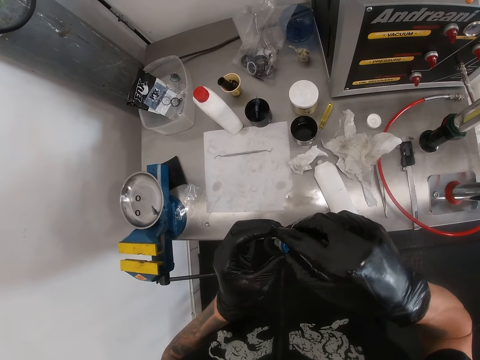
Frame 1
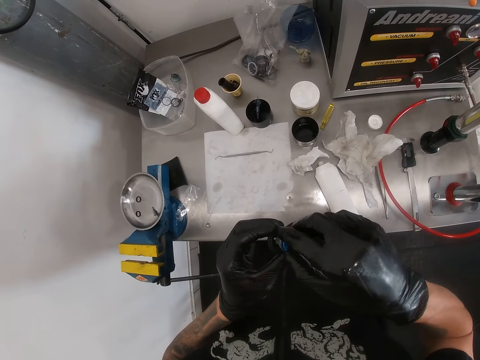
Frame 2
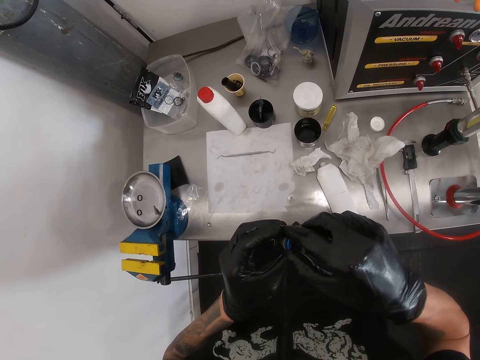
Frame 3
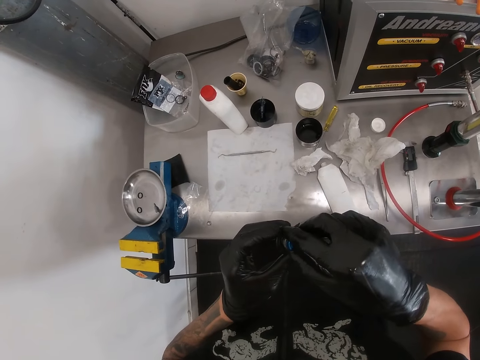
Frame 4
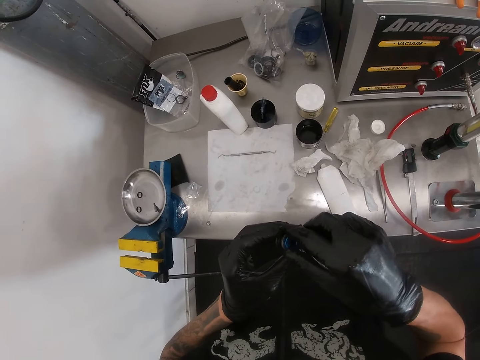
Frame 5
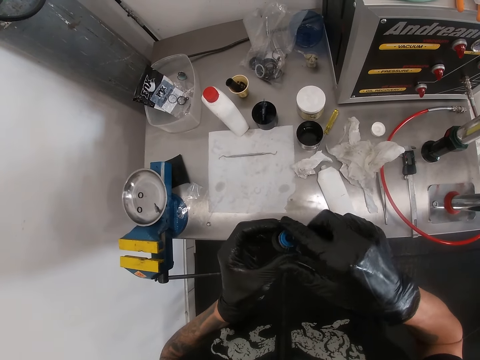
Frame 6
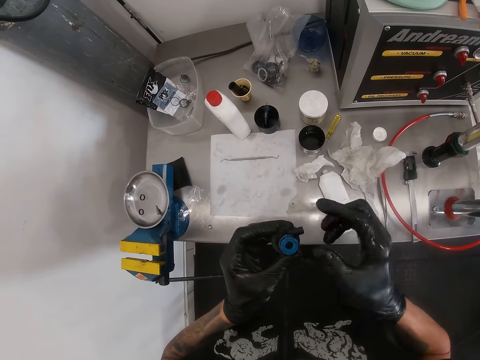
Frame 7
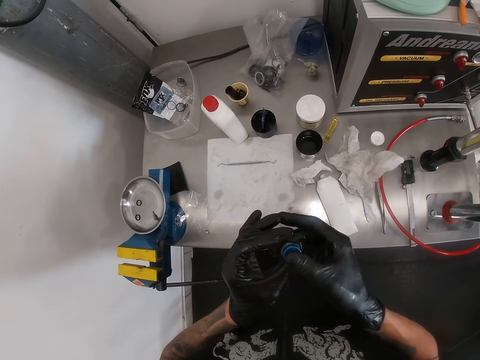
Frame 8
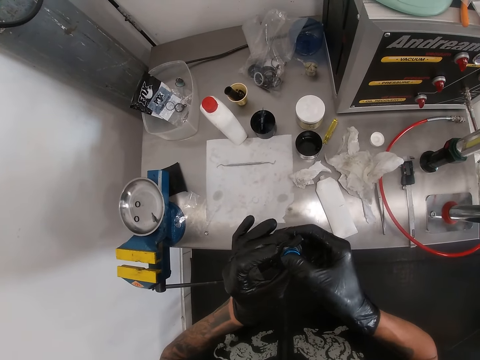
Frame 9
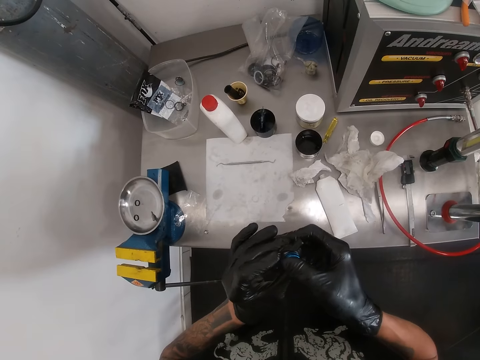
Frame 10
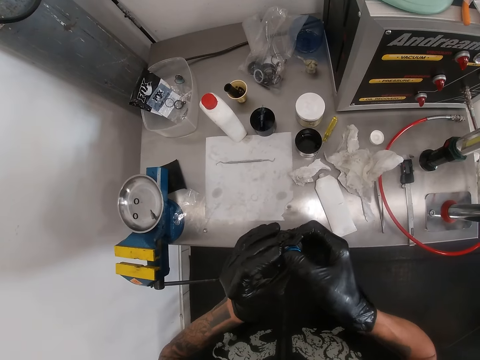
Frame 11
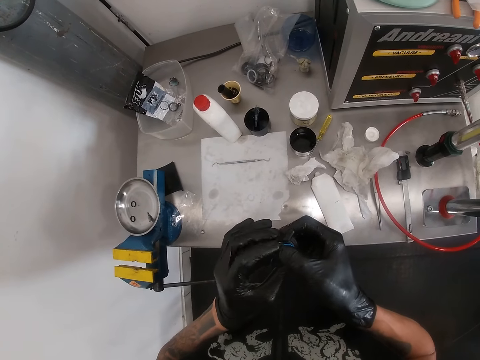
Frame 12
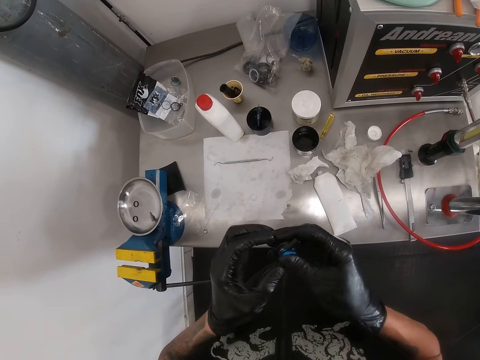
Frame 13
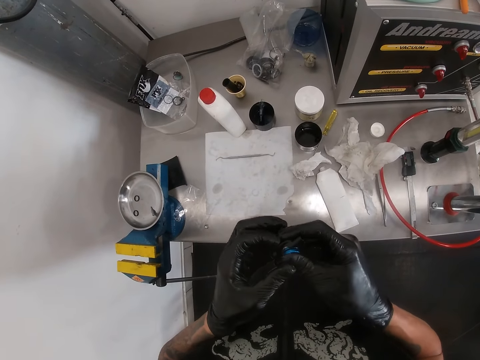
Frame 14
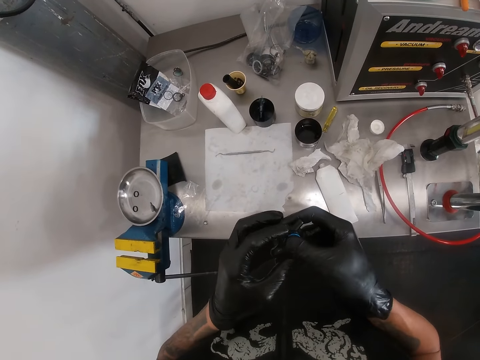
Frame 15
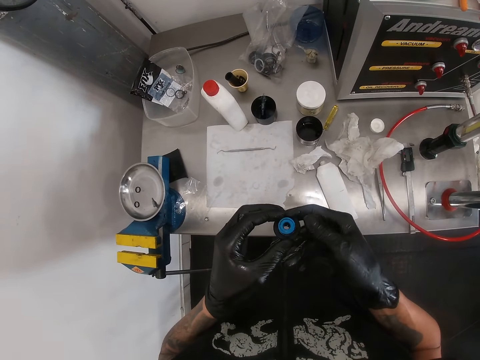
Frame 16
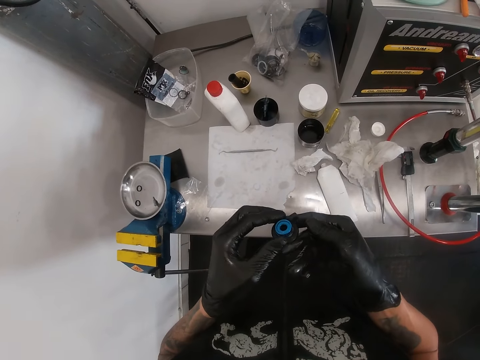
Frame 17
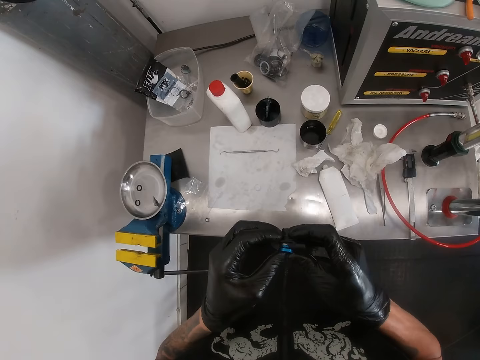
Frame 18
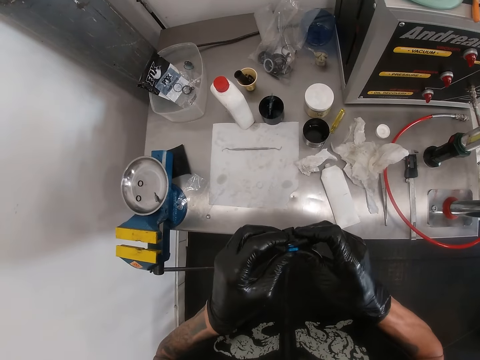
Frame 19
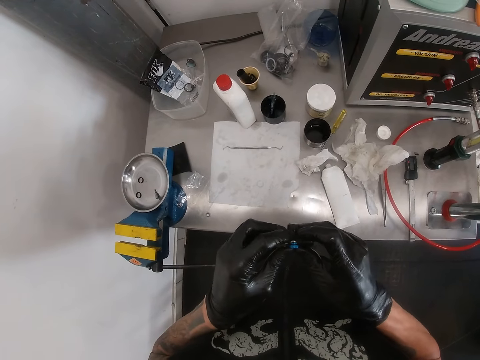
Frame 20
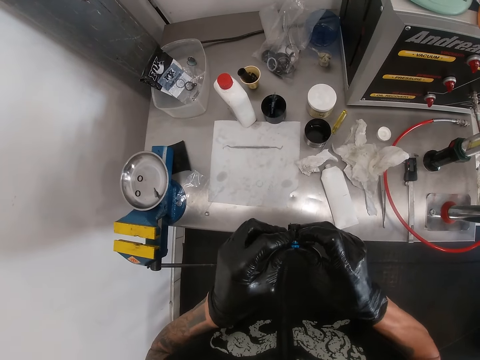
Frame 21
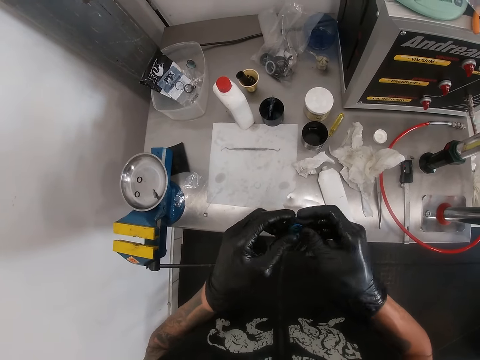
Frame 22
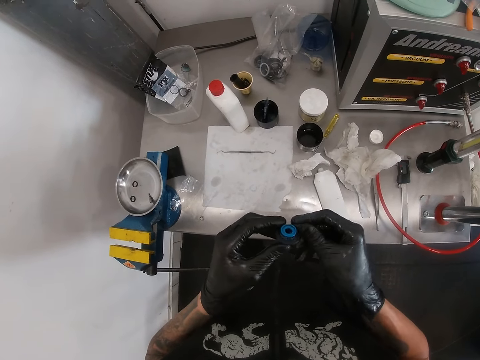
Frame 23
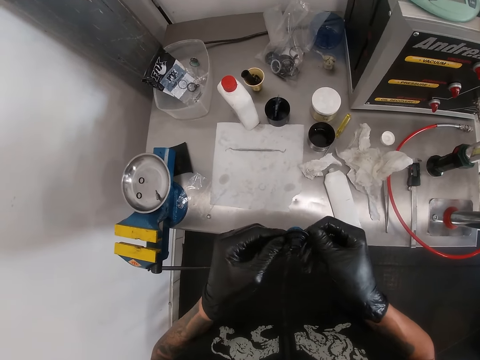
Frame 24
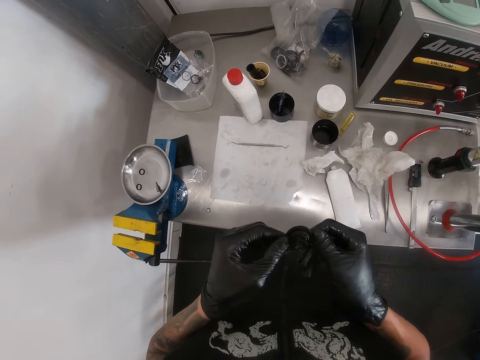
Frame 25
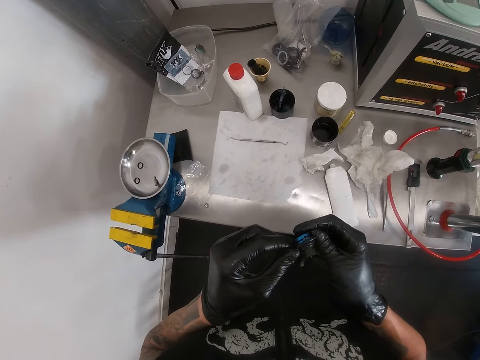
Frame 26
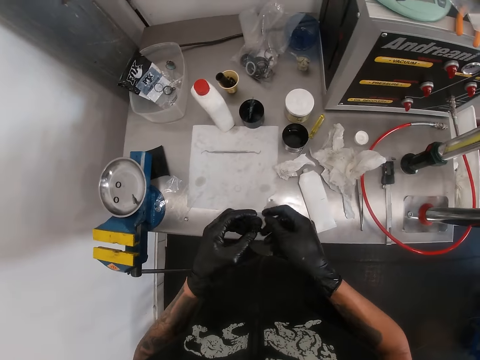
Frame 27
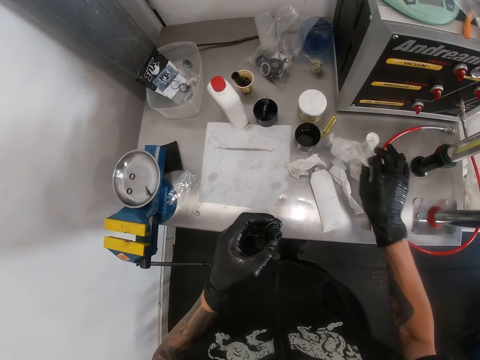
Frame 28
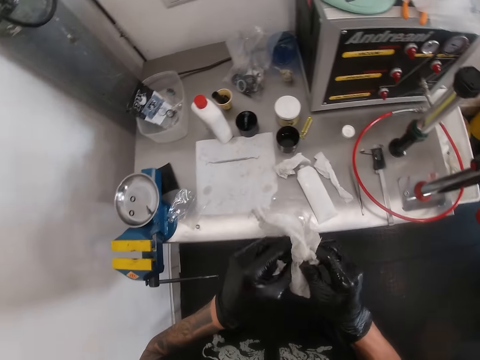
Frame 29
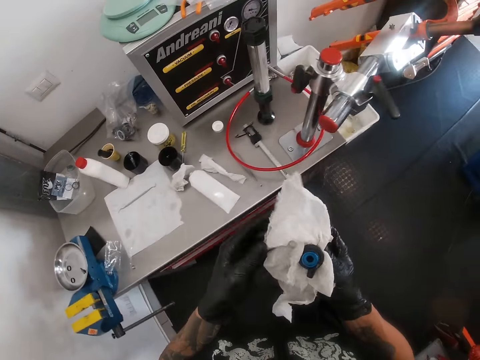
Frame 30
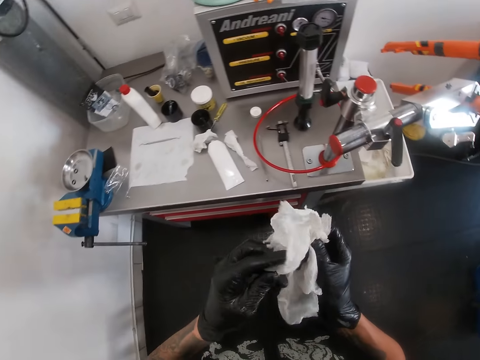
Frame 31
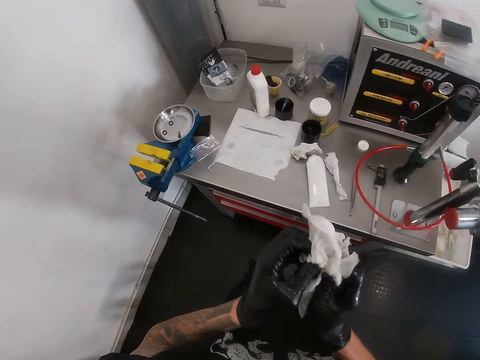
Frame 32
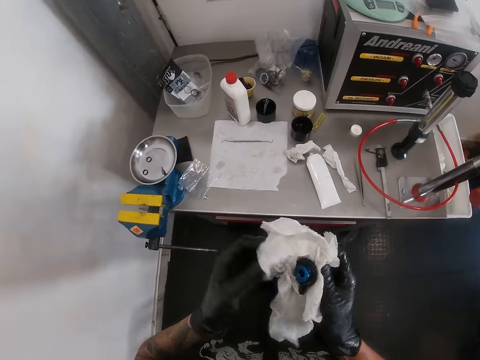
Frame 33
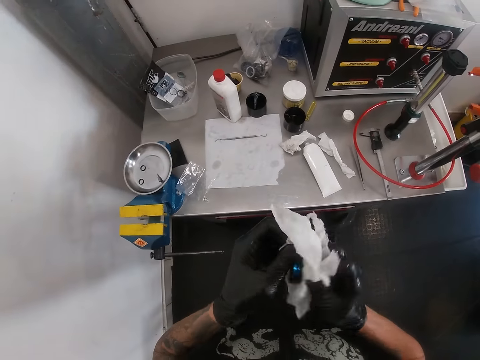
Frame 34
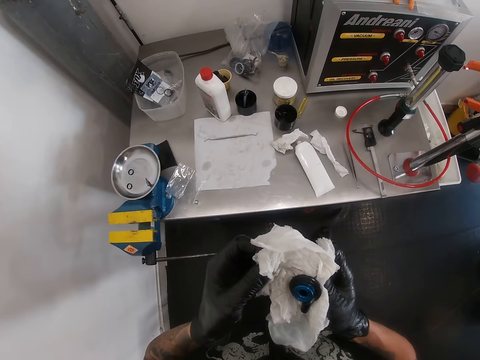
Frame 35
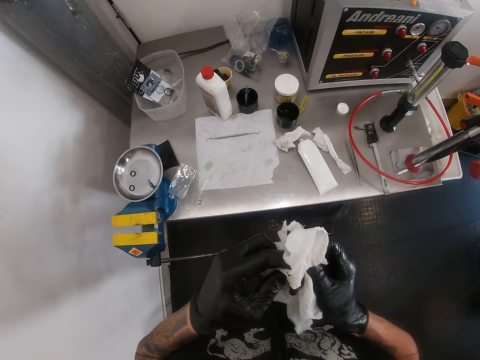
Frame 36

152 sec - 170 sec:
The camera wearer couples the adjustor knob part together with both hands. He fixes the headset stem cover. He inspects the headset stem cover. He picks up the white rag from the table with his right hand. He cleans the adjustor knob with the white rag in both hands.

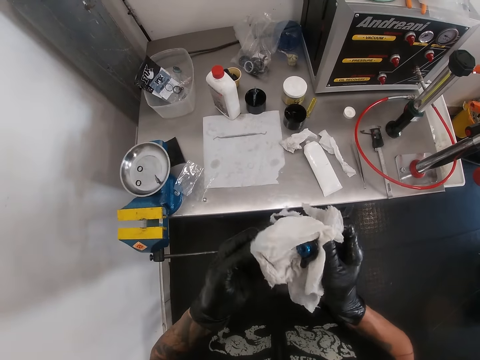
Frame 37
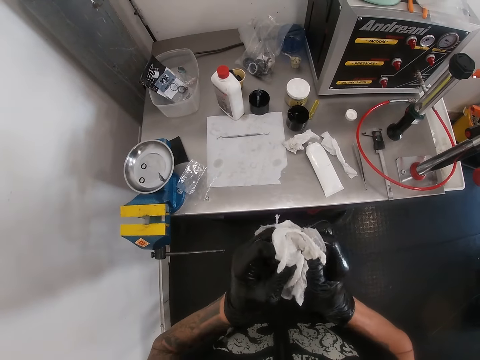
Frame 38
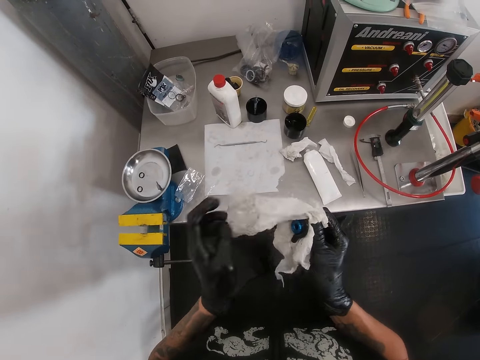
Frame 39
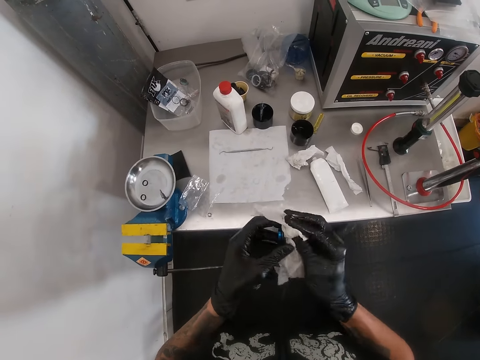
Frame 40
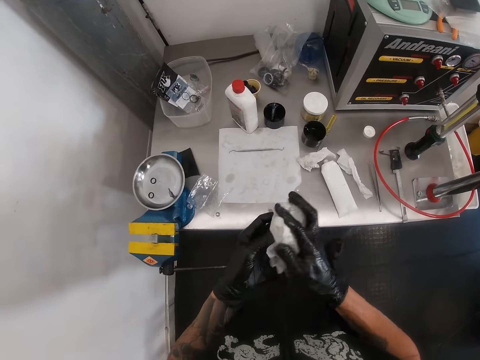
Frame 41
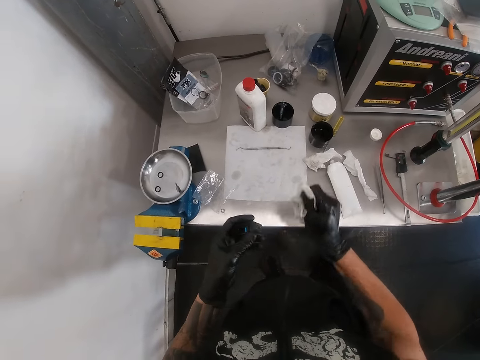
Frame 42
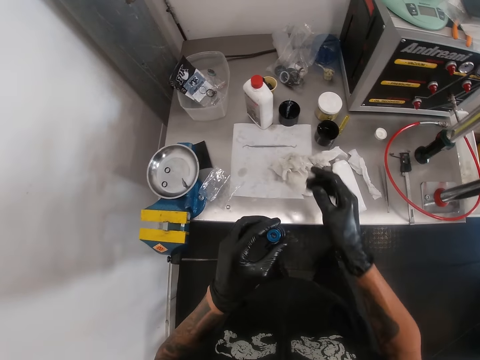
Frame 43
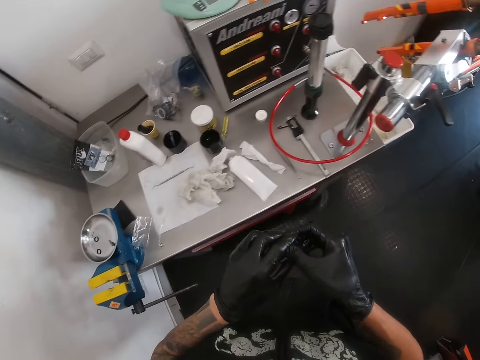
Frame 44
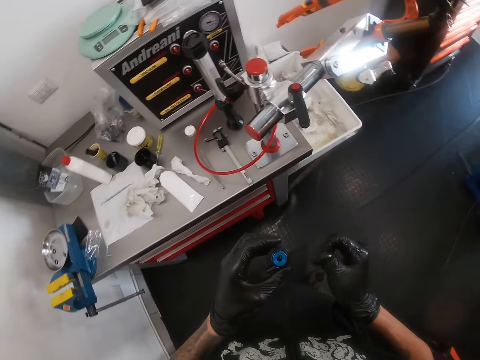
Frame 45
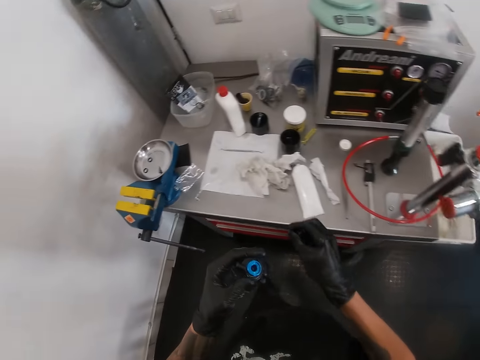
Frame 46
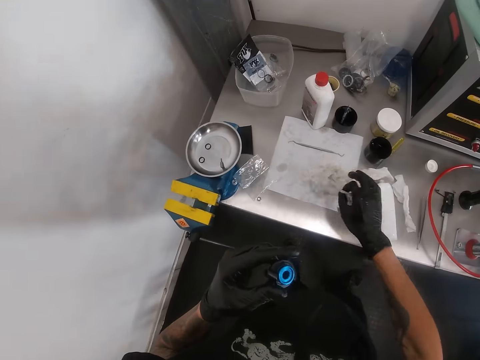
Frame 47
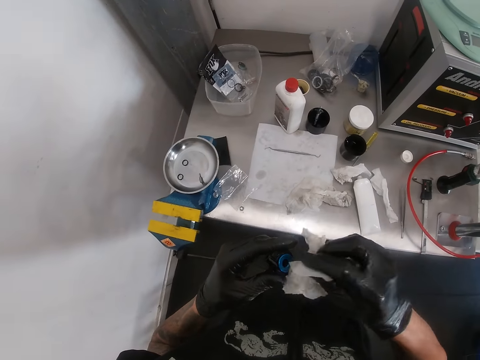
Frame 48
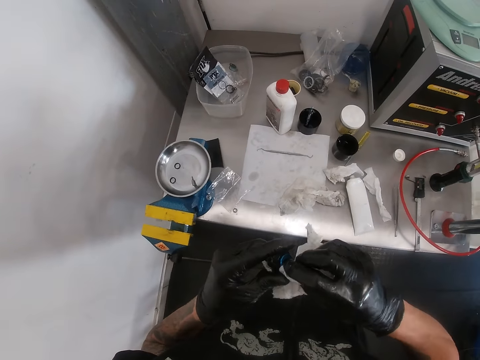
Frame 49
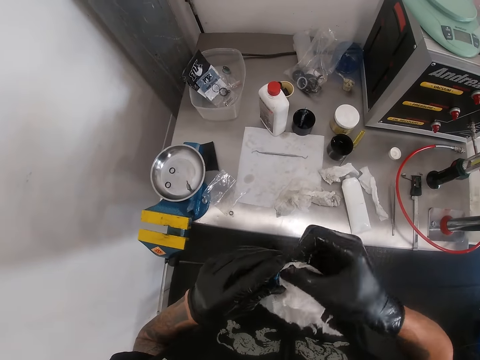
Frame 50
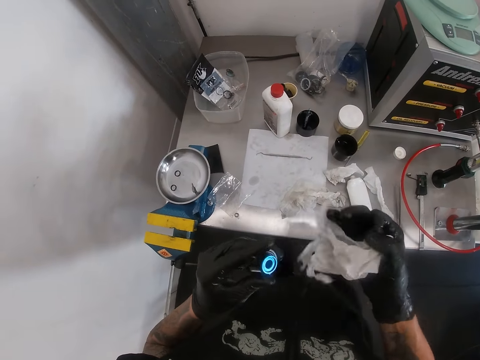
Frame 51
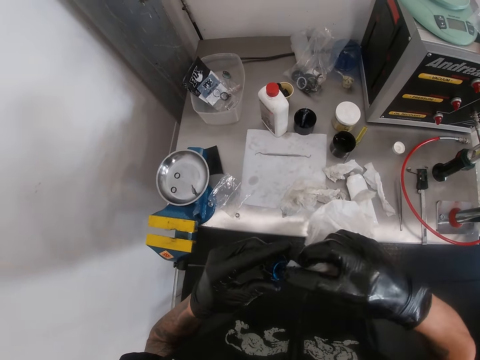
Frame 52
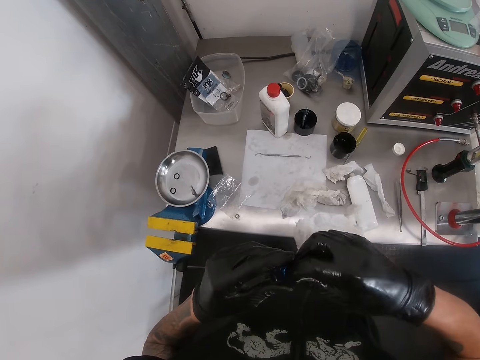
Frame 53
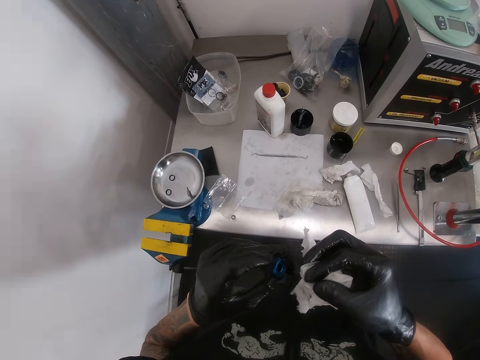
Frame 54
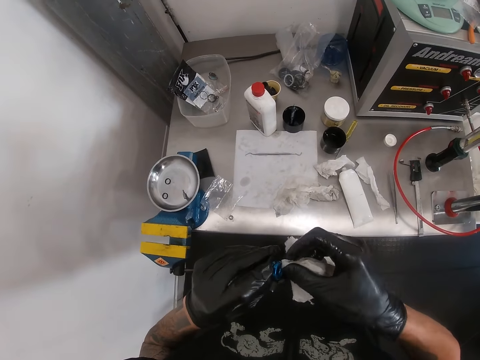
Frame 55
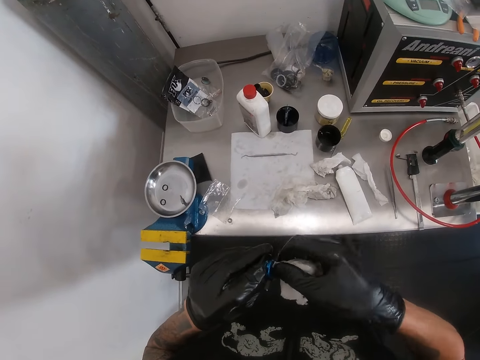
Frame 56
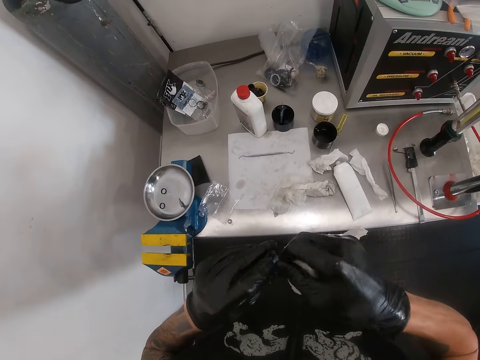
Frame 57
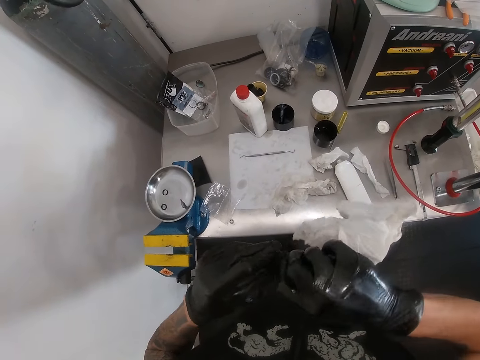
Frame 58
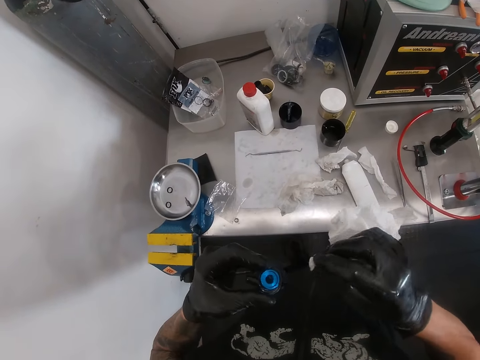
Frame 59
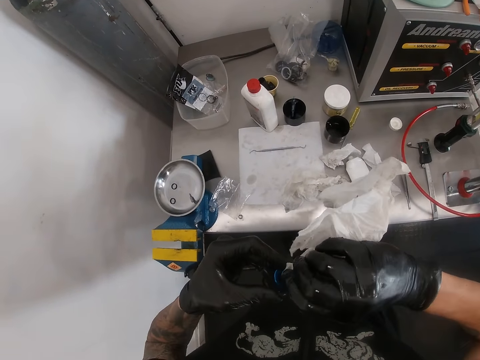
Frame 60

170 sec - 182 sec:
The camera wearer drops the white rag on the table with his right hand. He wipes the headset stem cover. He picks up the white rag from the table with his right hand. He cleans the adjustor knob with the white rag in his right hand.
